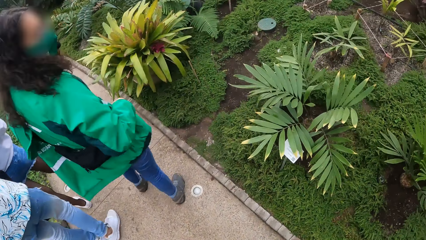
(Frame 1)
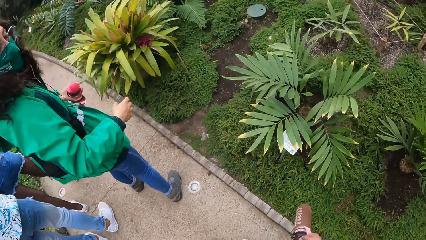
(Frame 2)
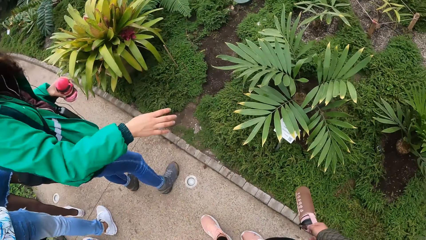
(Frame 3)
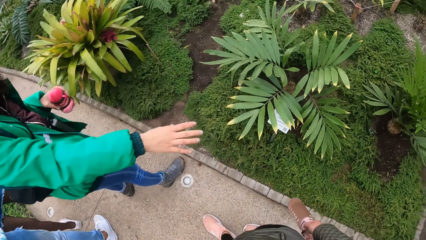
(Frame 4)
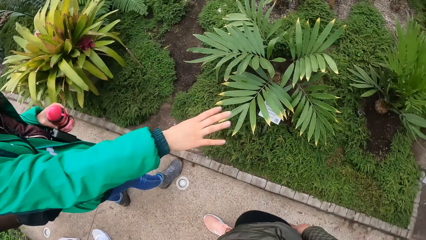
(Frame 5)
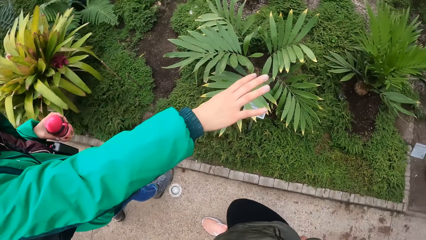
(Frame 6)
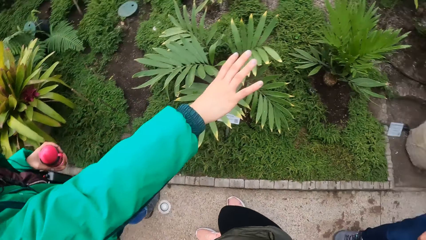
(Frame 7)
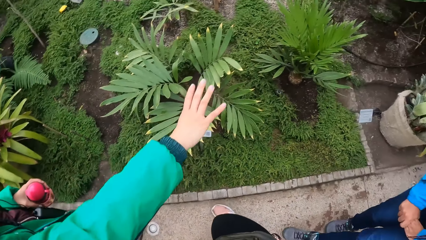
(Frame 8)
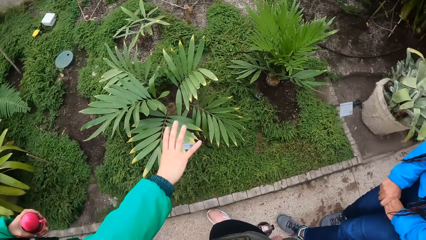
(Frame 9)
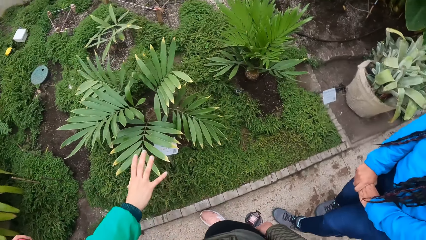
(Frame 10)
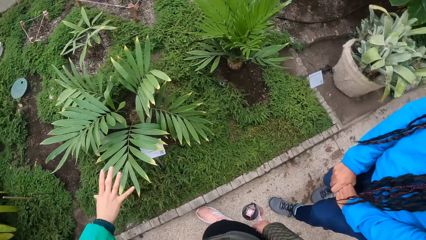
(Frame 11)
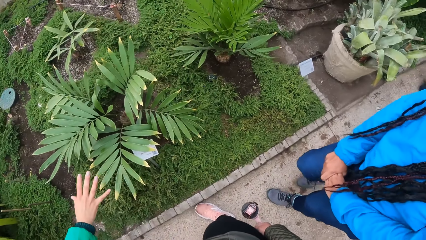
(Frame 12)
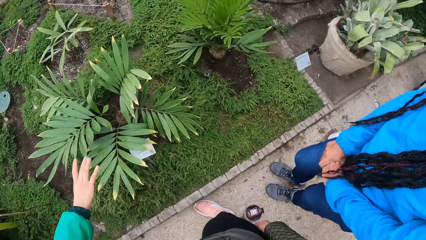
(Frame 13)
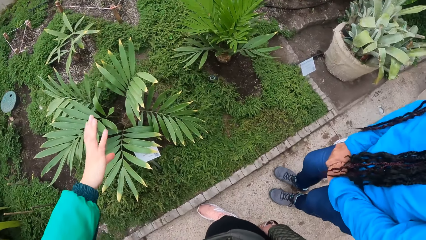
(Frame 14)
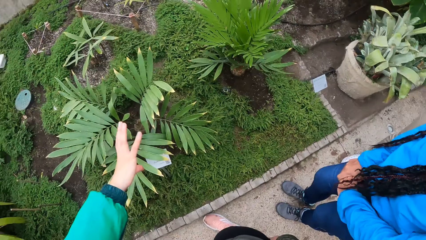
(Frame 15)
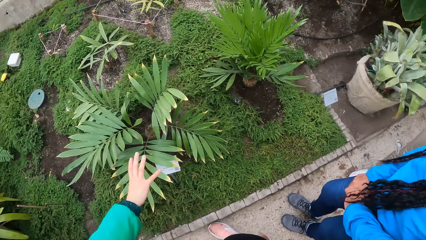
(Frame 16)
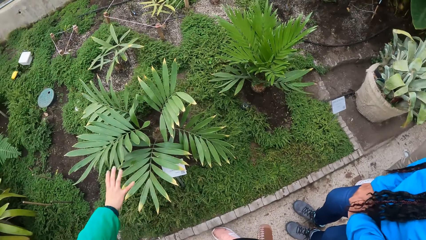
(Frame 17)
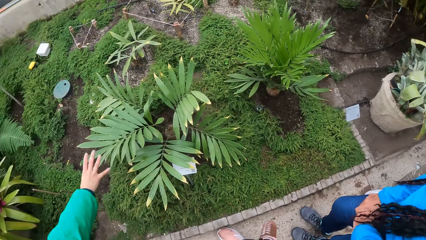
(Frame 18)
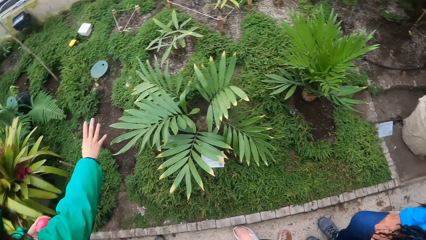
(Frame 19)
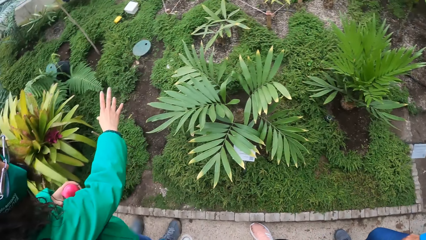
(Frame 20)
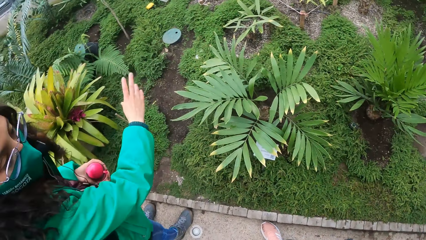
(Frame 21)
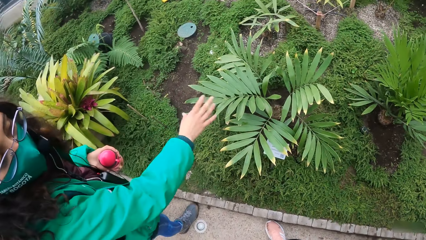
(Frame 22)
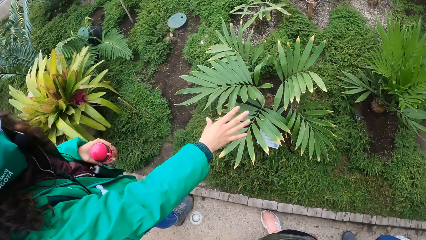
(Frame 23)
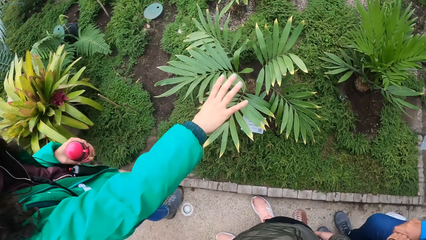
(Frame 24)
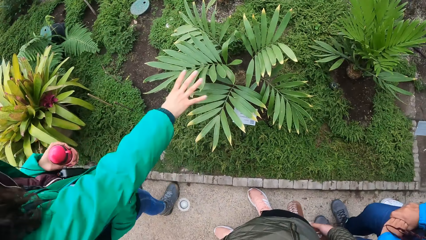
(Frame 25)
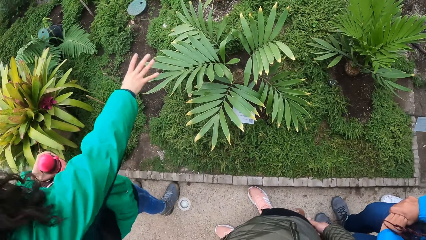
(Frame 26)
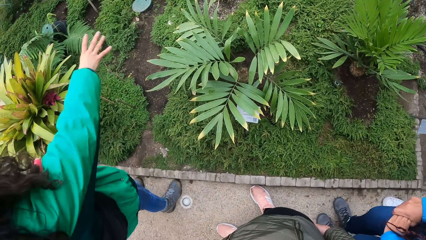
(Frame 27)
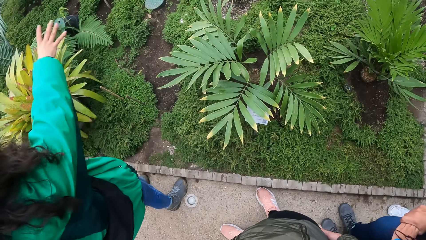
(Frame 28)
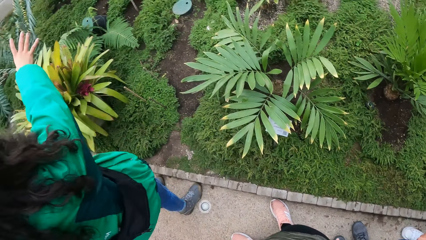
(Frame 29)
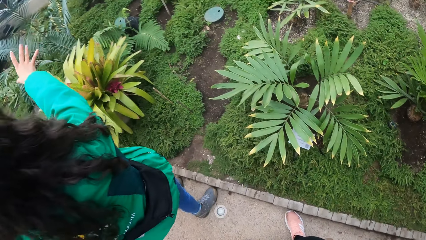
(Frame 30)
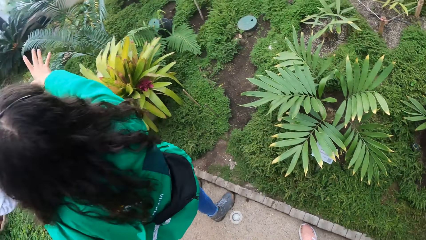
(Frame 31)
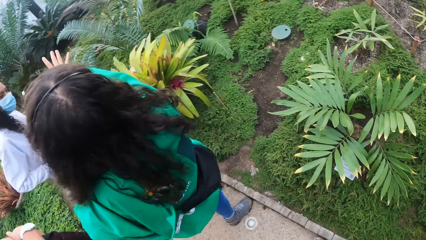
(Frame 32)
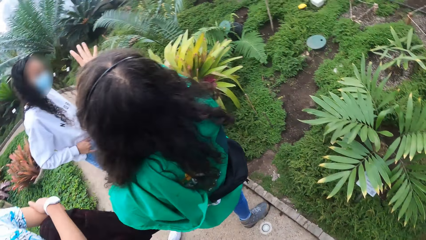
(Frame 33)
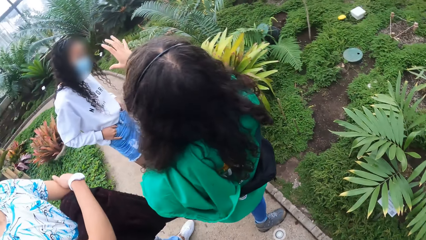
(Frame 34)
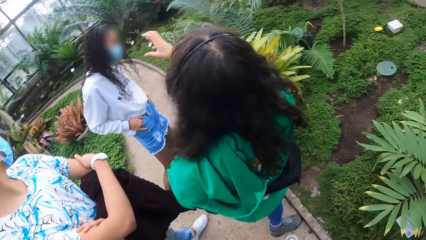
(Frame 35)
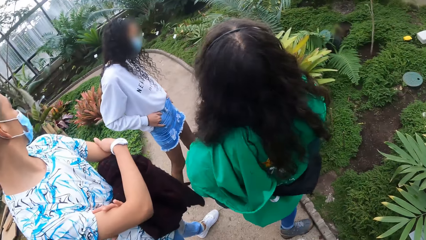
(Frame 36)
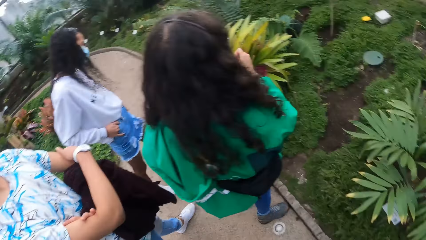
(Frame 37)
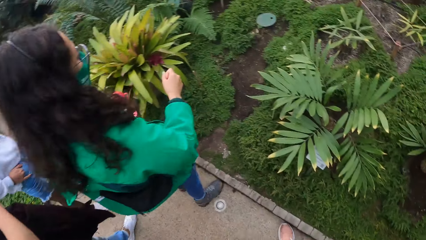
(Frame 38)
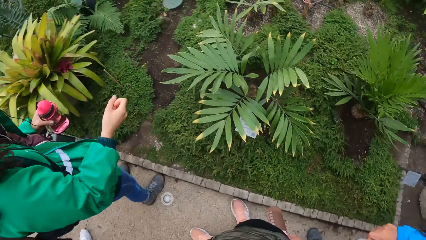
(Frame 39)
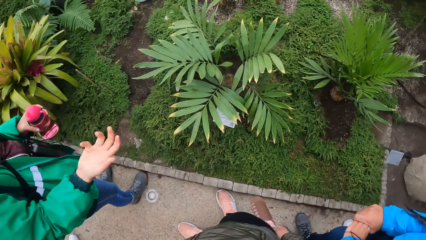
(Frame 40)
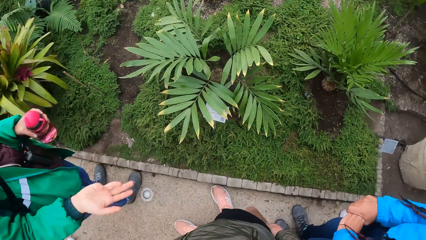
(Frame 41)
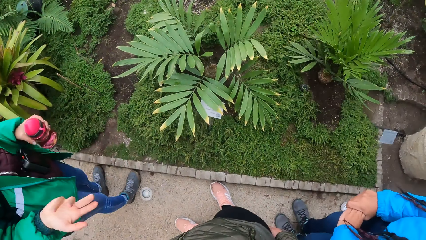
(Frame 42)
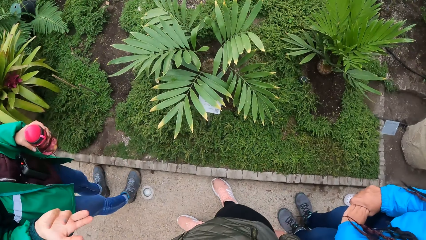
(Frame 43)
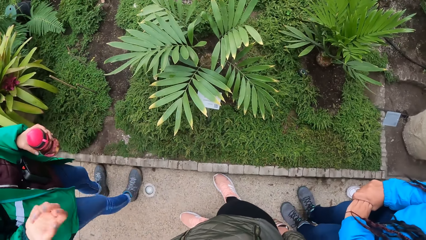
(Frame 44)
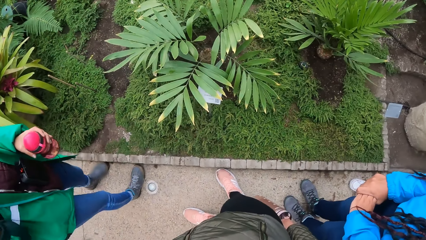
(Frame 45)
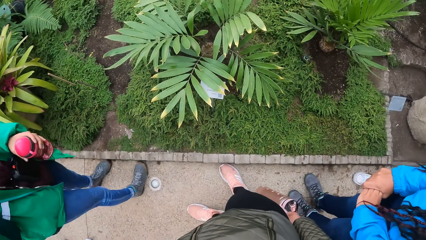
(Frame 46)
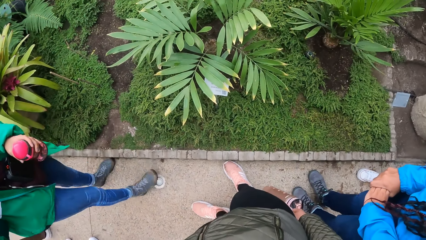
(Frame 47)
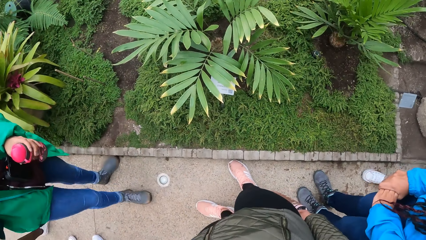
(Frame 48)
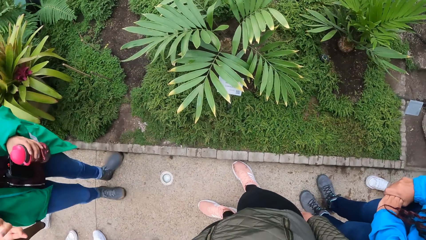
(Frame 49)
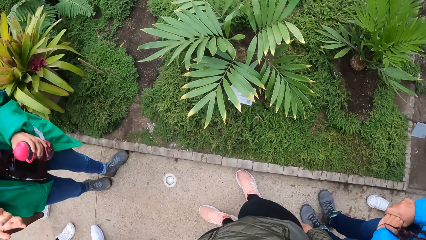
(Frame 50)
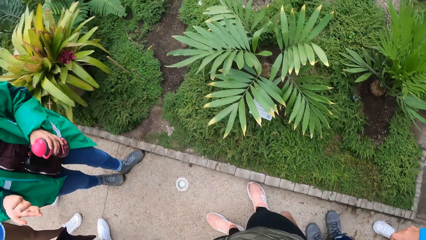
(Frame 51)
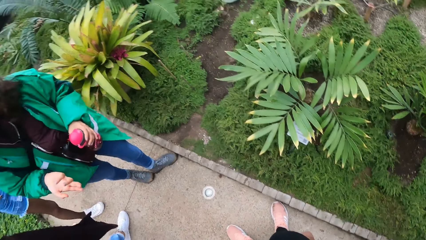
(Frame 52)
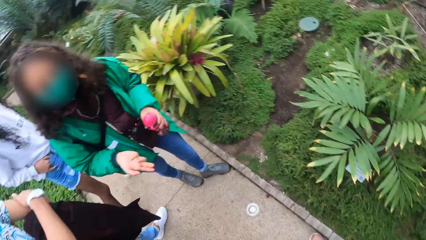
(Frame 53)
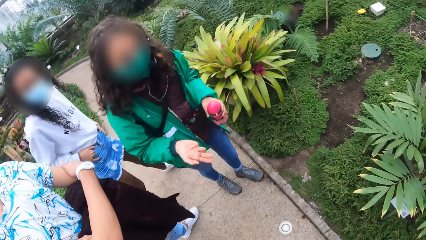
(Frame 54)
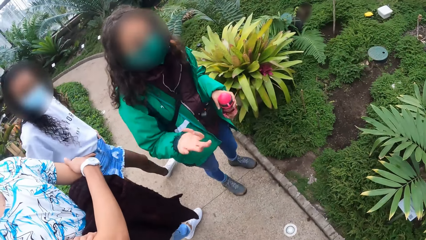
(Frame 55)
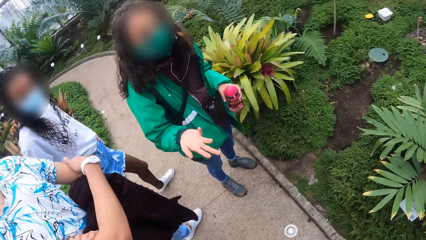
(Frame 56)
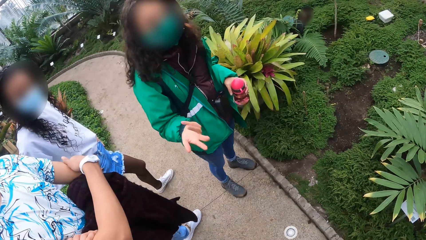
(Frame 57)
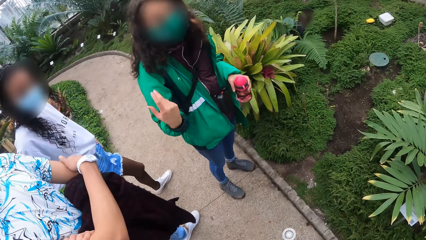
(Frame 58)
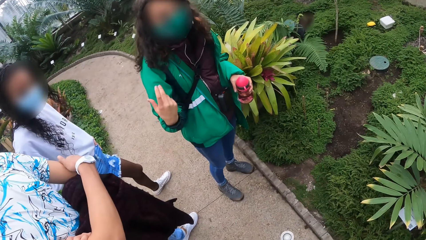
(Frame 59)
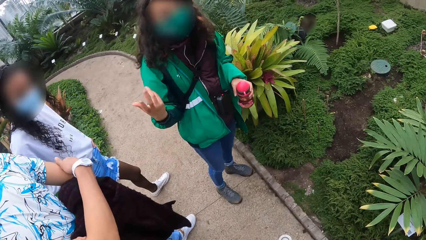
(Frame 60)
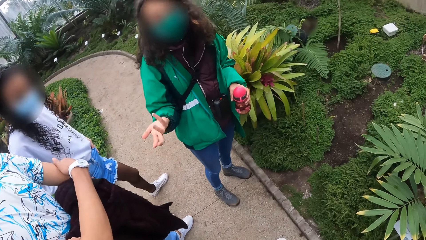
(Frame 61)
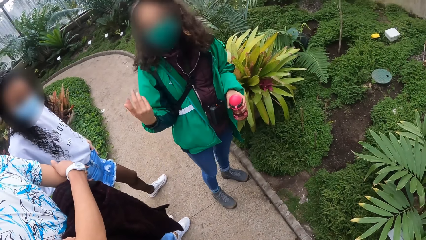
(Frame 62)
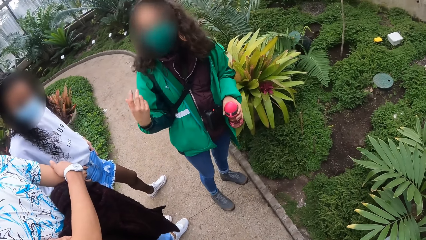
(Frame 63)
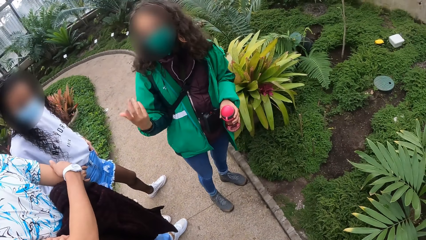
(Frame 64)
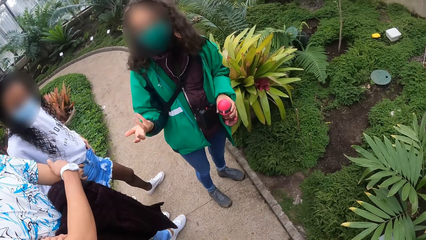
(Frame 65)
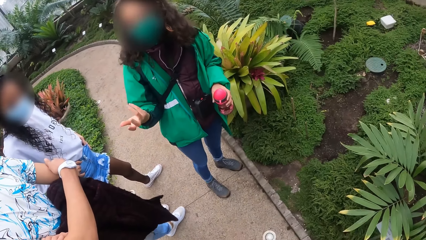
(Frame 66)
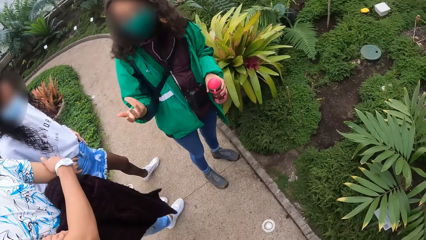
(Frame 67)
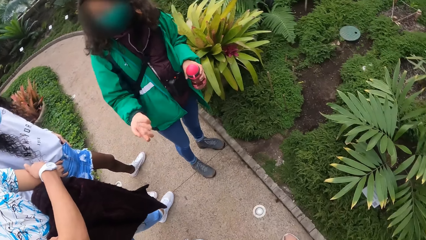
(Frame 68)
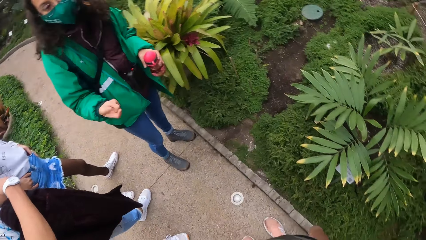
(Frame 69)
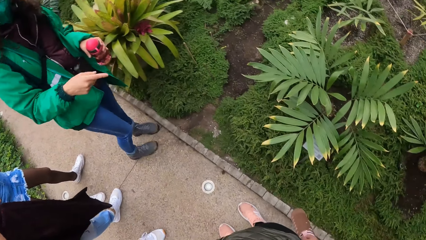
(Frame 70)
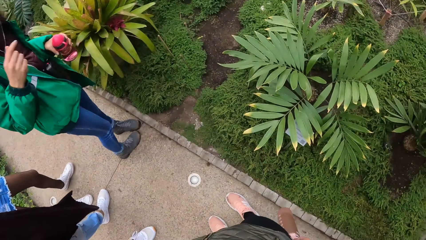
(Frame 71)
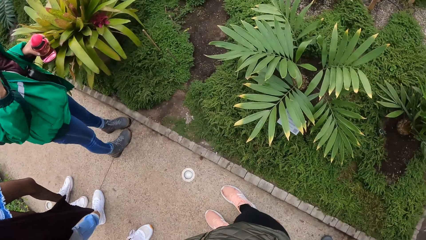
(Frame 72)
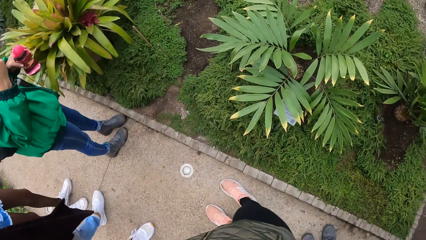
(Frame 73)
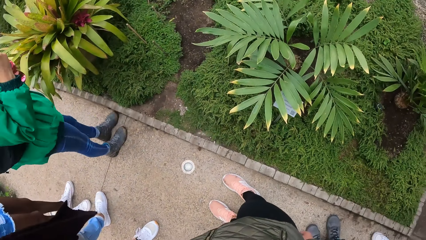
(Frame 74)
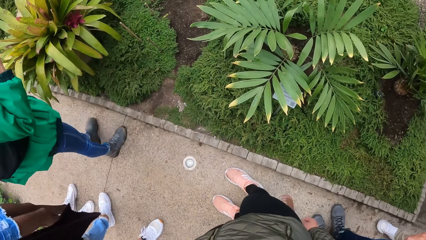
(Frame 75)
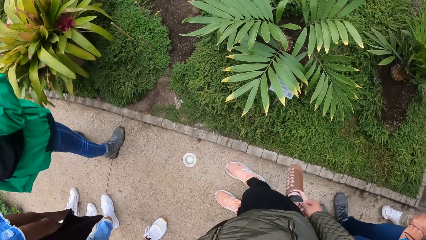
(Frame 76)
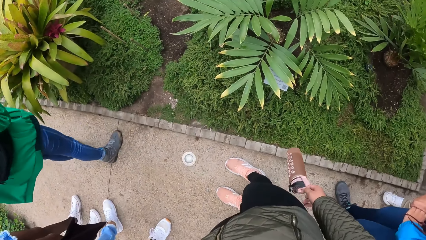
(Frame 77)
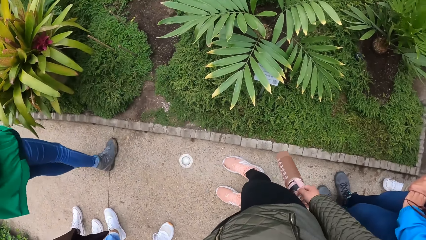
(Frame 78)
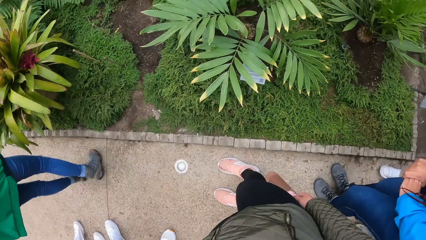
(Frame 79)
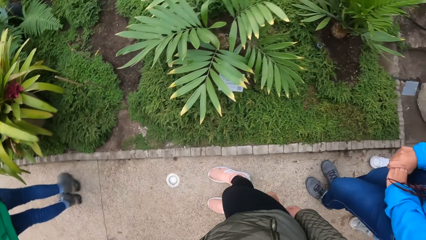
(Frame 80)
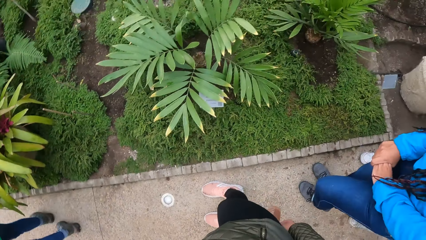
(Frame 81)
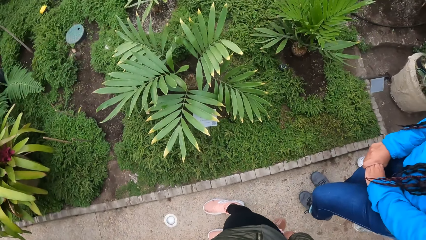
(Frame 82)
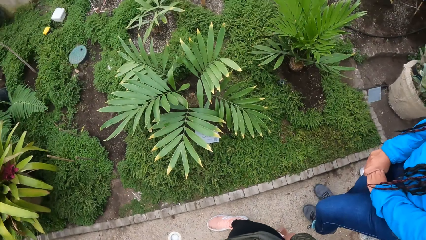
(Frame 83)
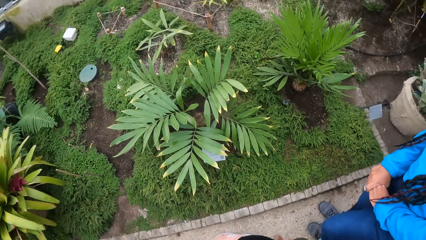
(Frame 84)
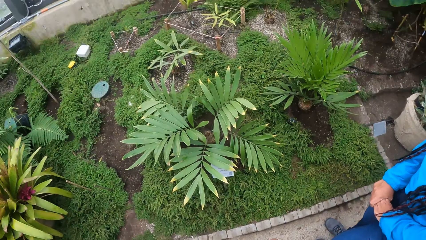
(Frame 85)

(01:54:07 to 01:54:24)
The woman points at some plants on the ground in the garden with her right hand. She gestures as she trains. She gestures.
